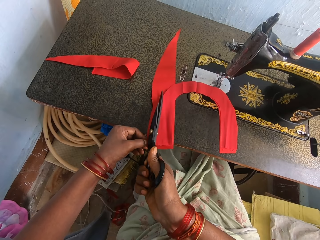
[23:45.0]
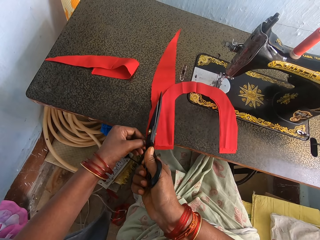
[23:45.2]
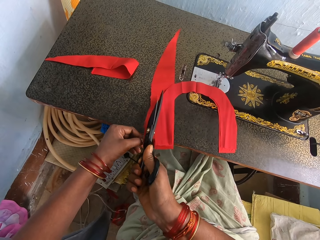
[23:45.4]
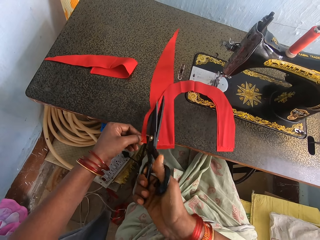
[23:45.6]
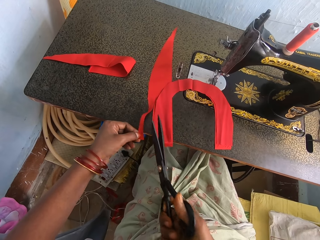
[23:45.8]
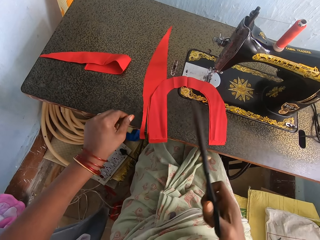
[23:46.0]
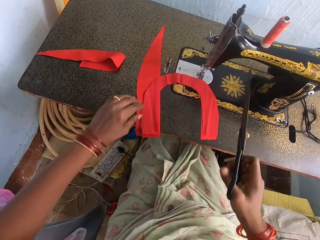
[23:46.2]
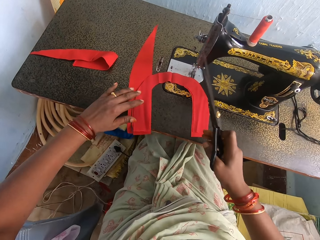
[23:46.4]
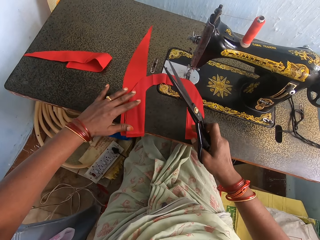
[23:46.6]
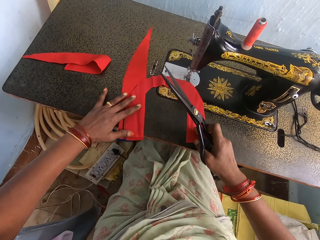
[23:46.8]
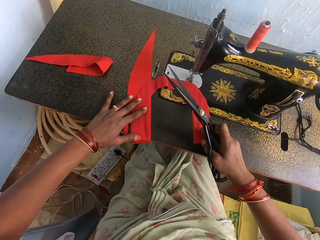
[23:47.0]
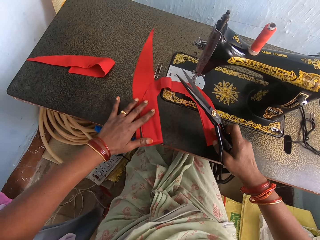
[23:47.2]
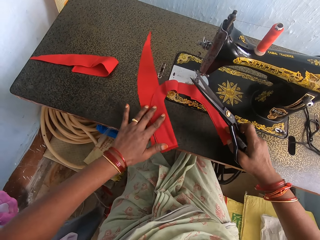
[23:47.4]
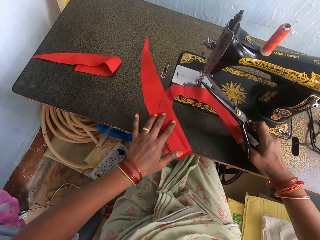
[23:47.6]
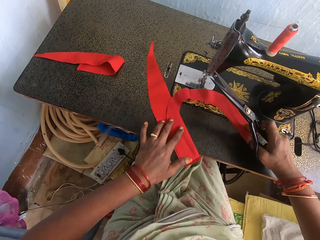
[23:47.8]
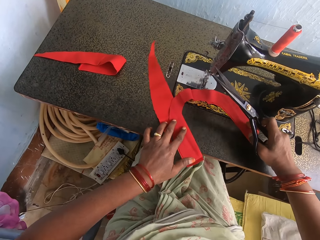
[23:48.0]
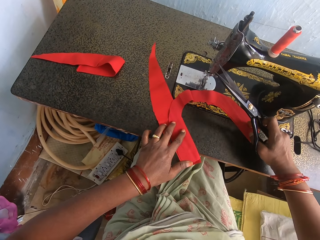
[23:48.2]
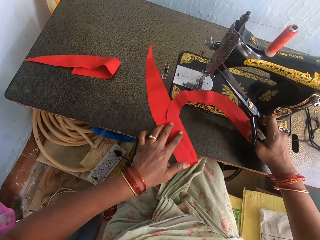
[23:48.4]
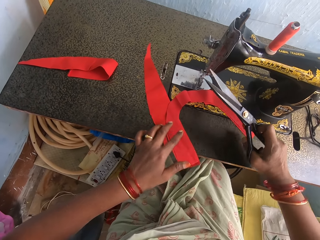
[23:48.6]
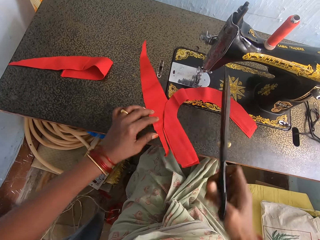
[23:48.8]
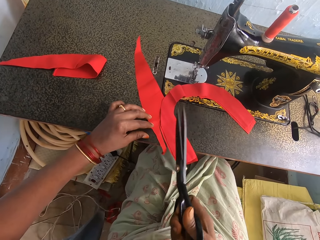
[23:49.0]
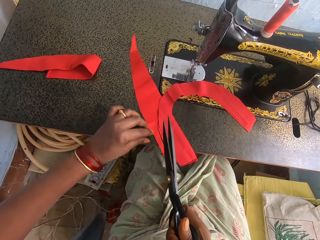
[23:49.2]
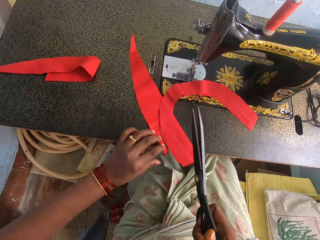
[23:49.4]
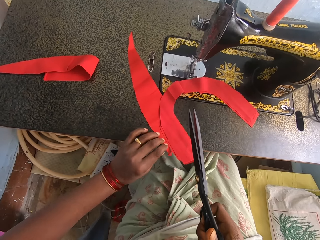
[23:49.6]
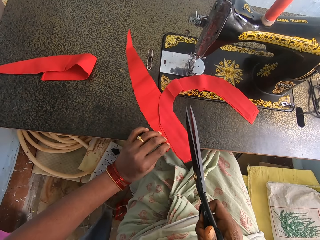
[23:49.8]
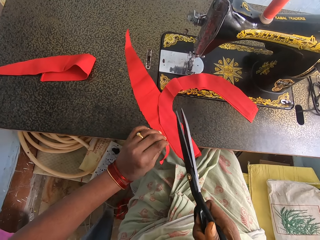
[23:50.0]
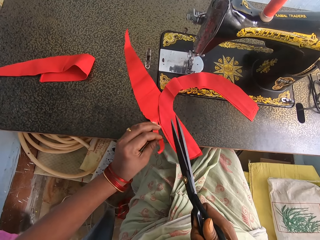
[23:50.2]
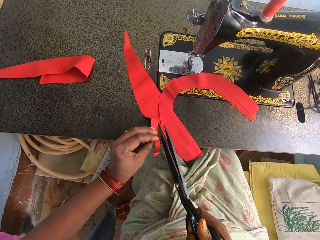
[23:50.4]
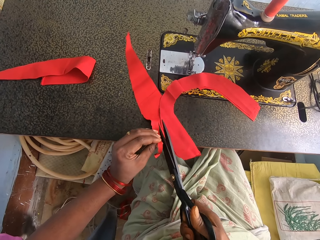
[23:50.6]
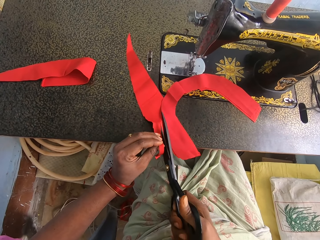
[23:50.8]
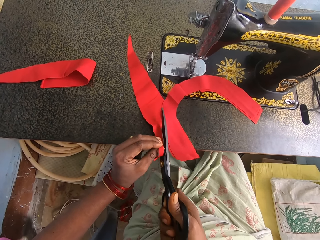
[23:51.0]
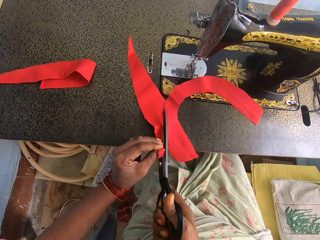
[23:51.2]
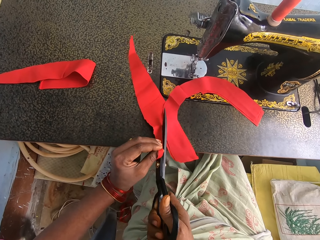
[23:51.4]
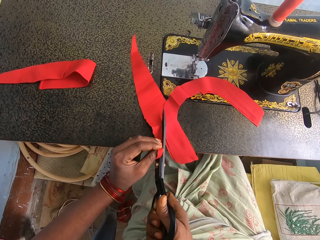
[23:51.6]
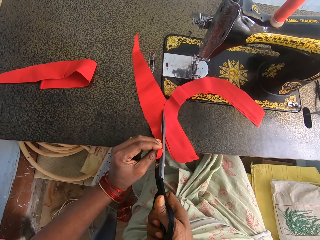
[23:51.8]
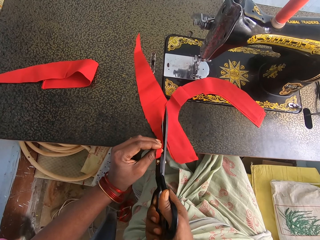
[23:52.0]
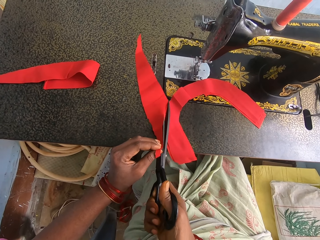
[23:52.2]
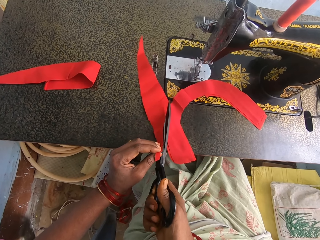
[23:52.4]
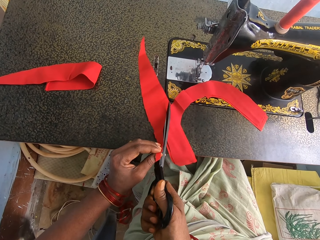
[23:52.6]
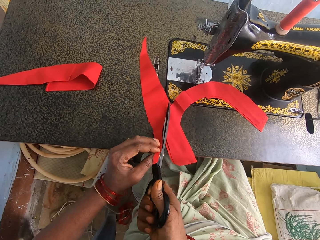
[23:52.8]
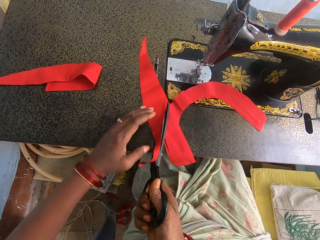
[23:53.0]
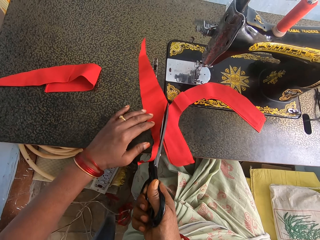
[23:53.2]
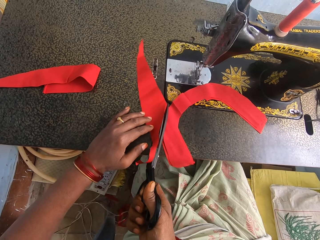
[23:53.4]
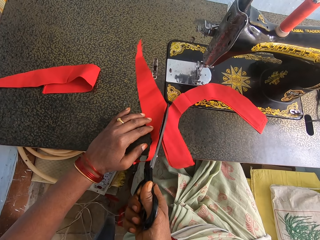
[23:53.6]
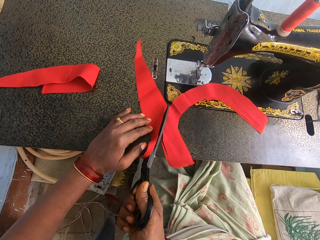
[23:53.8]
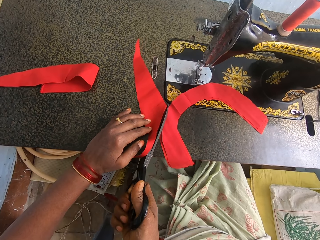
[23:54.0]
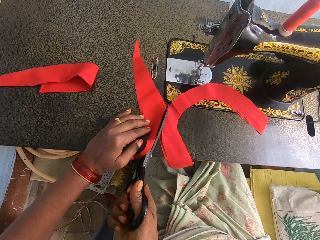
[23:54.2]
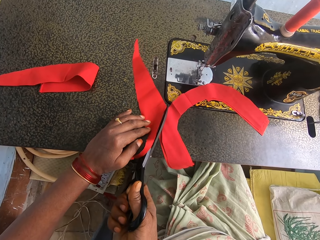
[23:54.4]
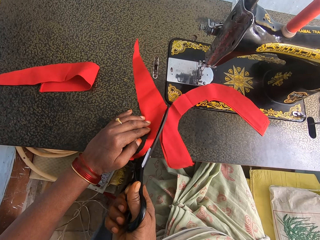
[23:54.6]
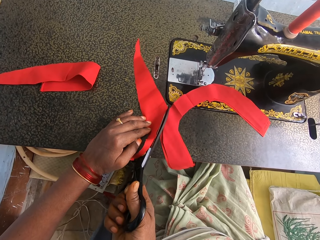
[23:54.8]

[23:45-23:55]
The camera wearer moves the piece of cloth. They cut the piece of cloth with the scissors.

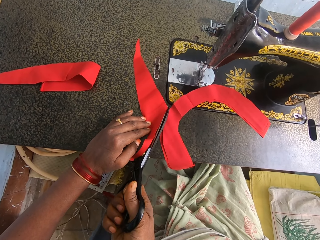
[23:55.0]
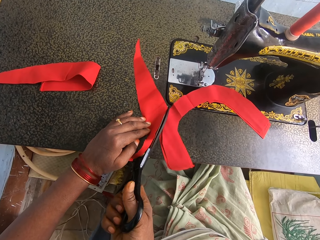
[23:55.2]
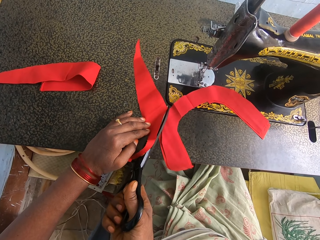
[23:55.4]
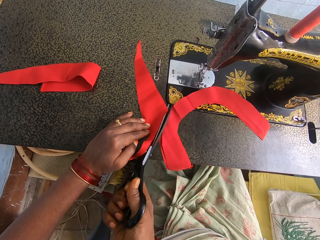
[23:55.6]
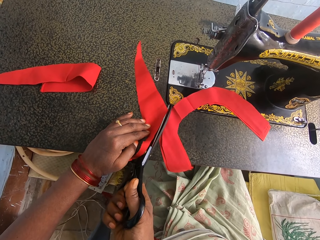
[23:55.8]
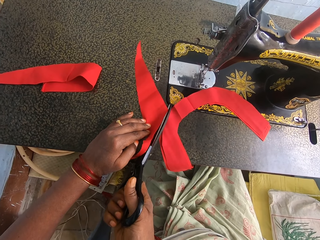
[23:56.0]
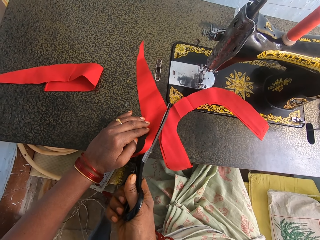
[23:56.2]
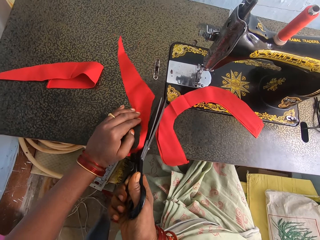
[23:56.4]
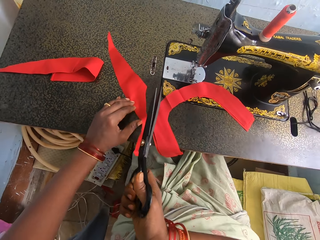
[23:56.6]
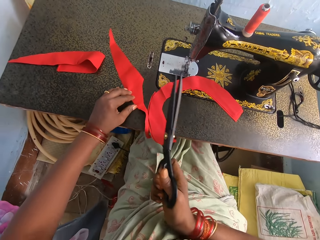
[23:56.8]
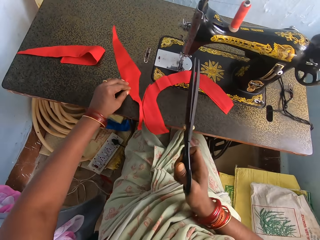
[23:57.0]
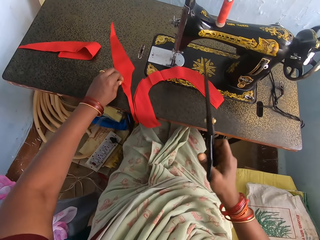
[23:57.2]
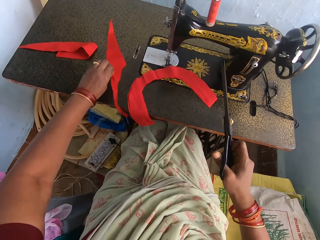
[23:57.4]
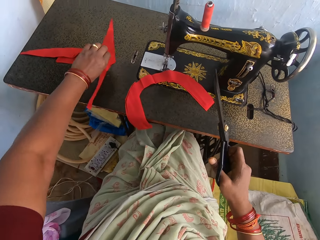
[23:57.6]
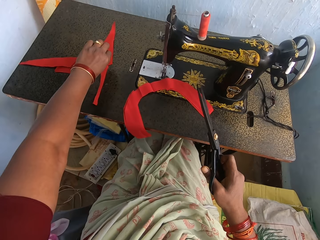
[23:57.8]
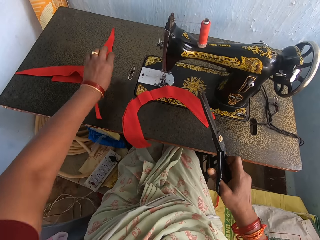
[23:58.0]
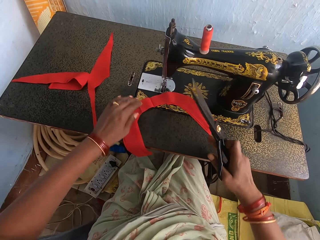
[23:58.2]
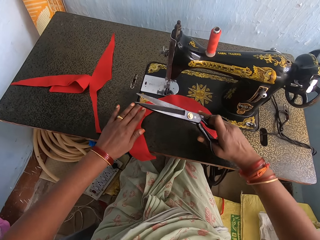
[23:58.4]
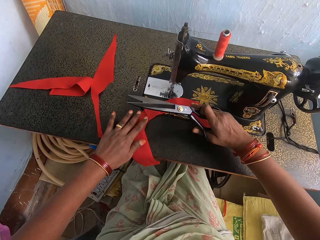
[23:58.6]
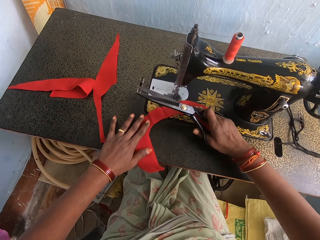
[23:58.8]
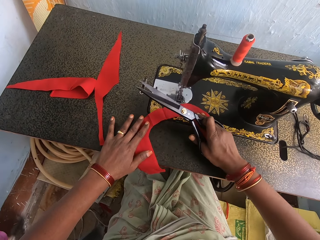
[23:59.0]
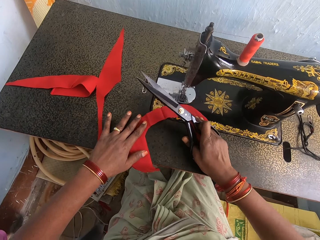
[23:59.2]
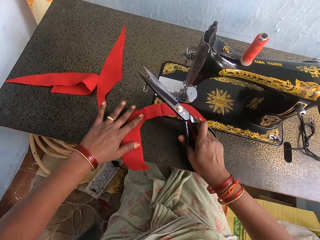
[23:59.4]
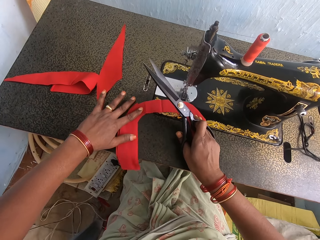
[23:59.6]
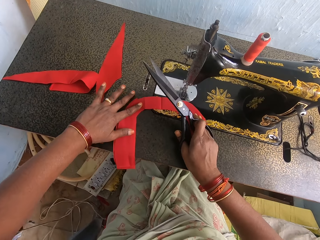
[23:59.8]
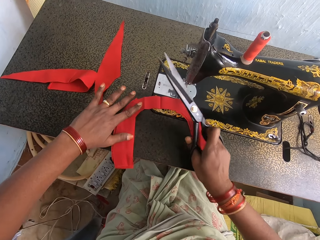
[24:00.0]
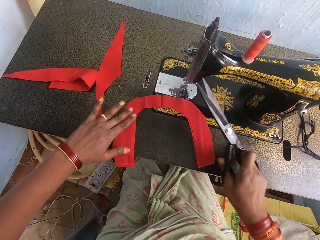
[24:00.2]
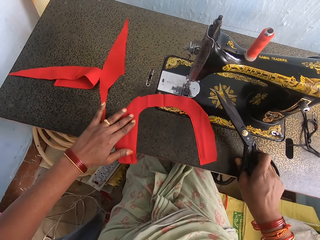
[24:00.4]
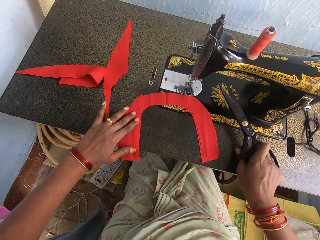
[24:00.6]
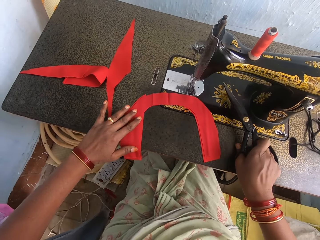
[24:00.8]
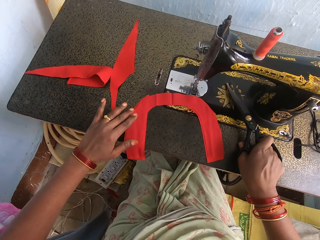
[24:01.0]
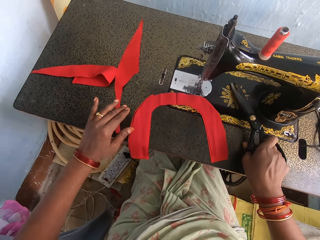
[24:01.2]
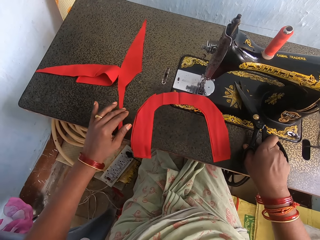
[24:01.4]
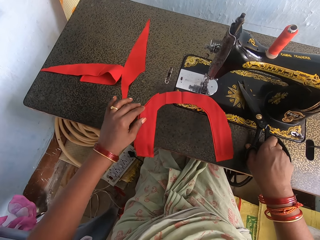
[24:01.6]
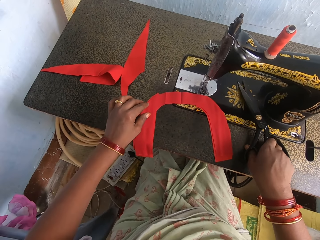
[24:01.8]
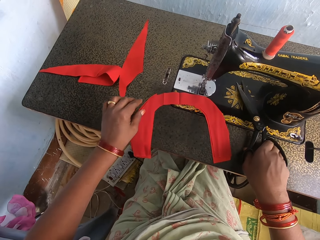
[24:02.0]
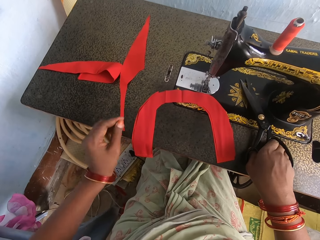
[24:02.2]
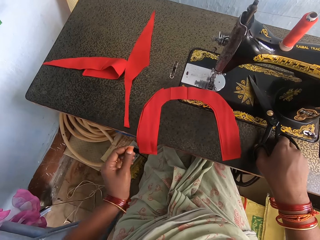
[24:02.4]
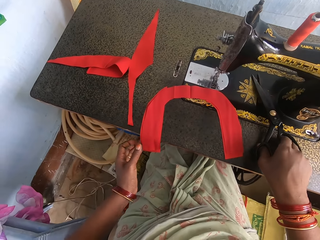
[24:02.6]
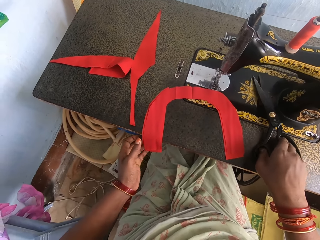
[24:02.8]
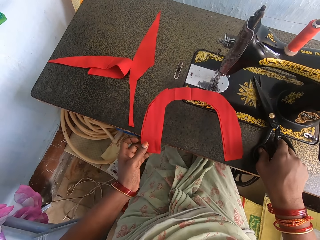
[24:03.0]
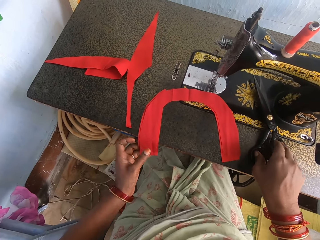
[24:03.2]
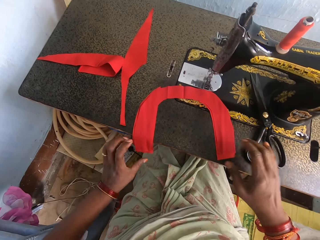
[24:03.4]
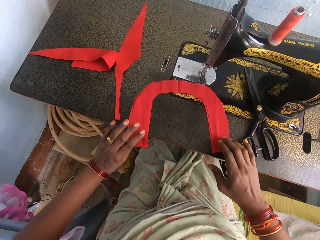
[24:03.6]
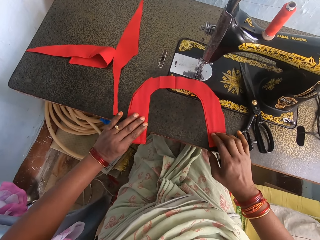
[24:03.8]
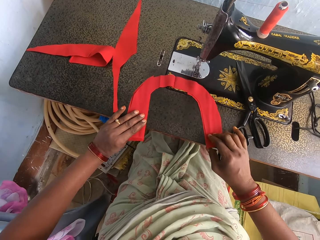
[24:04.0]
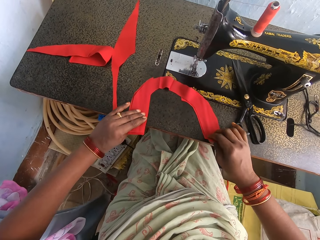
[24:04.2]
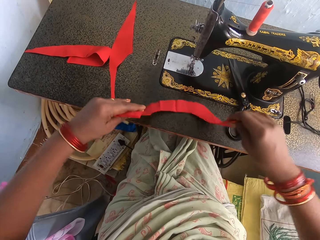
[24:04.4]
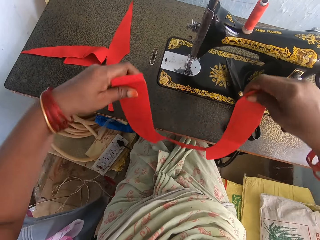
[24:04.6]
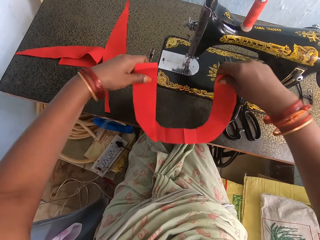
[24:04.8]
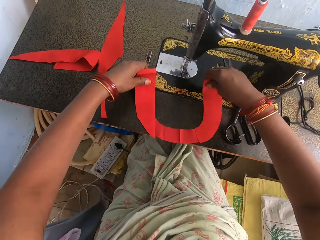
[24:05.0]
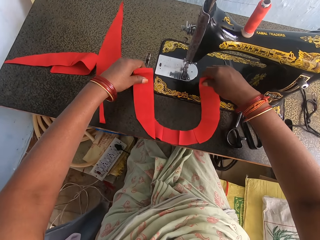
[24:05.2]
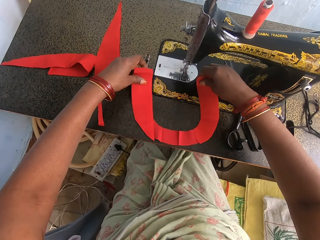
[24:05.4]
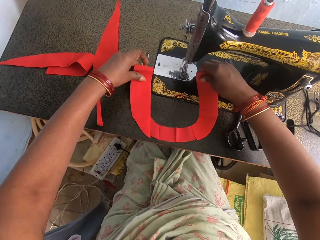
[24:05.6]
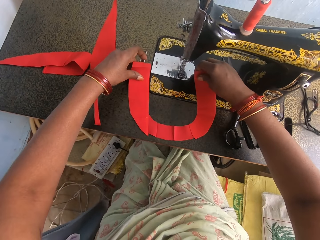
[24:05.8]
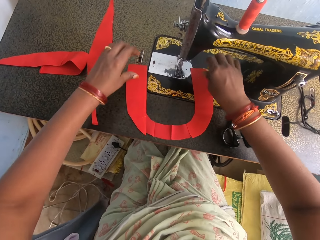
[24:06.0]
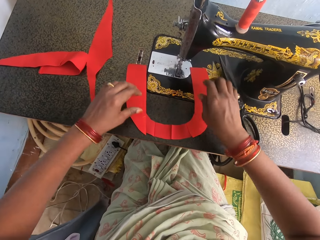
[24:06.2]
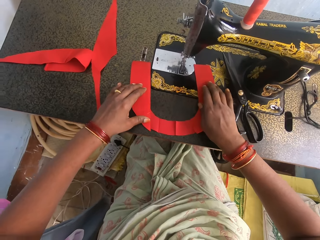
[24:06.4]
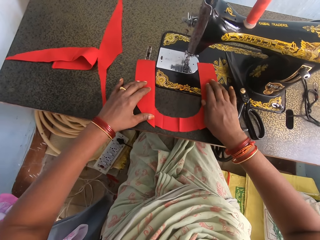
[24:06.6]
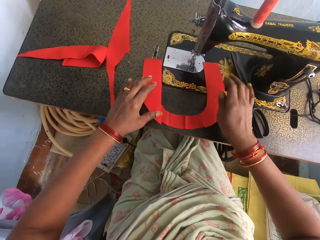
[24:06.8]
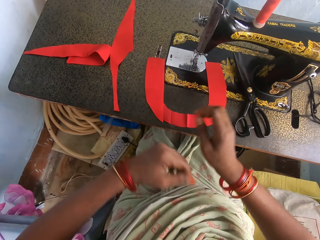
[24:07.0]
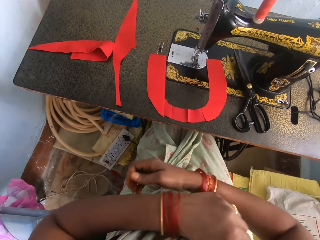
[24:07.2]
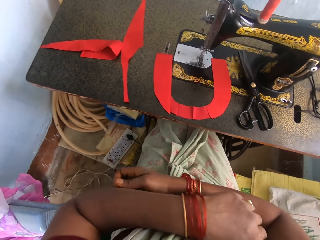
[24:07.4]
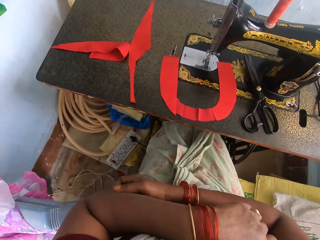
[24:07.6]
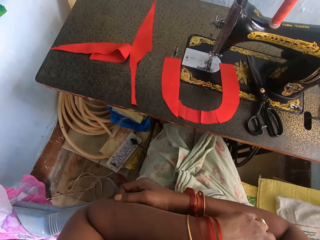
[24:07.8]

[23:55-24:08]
The camera wearer moves the piece of cloth or fabric. They put the scissors on the sewing machine. They turn the piece of cloth. They move the fabric and put the fabric on the sewing machine.
